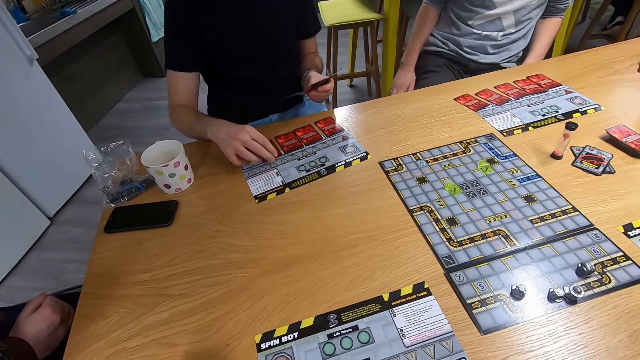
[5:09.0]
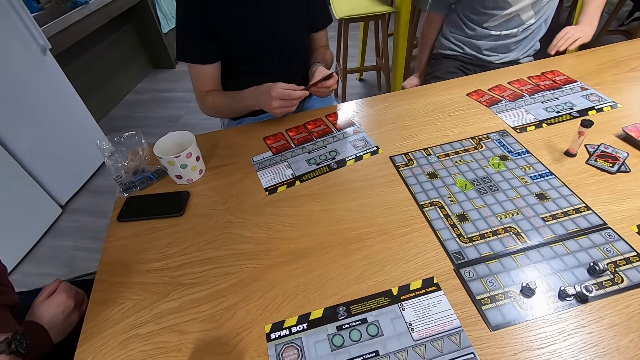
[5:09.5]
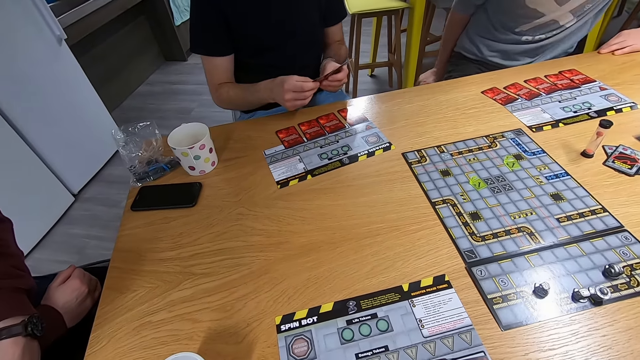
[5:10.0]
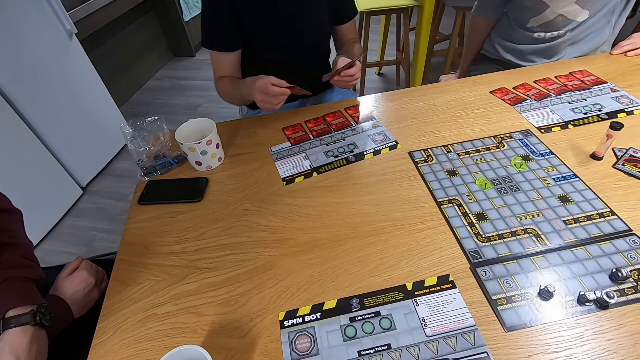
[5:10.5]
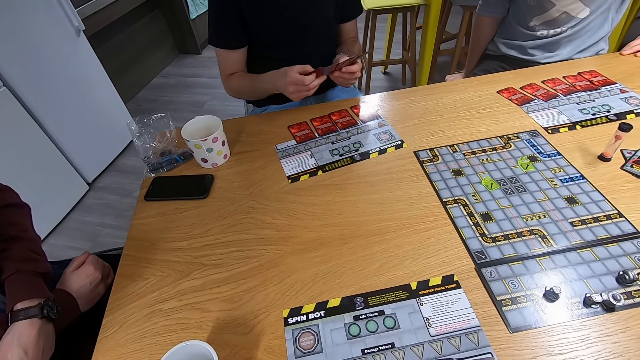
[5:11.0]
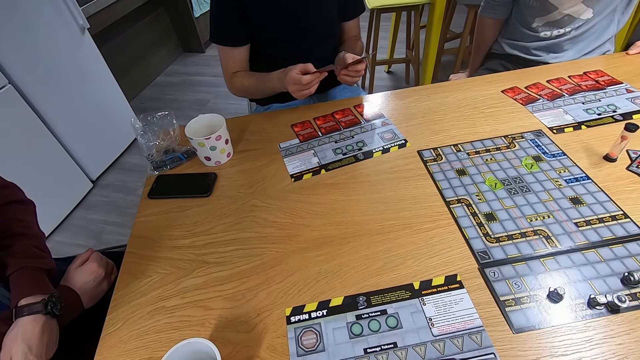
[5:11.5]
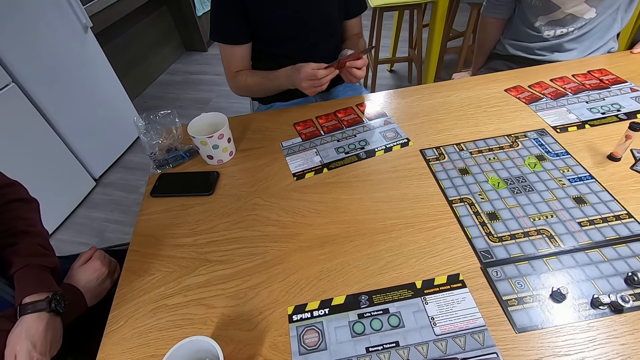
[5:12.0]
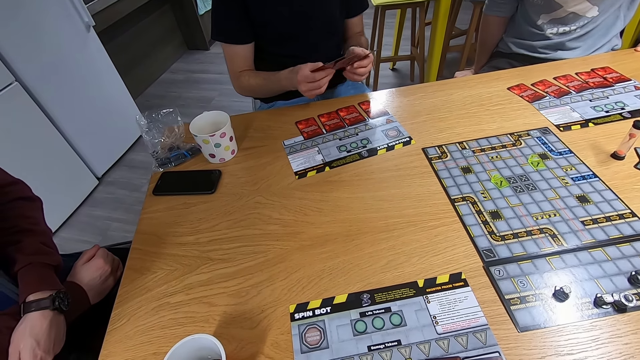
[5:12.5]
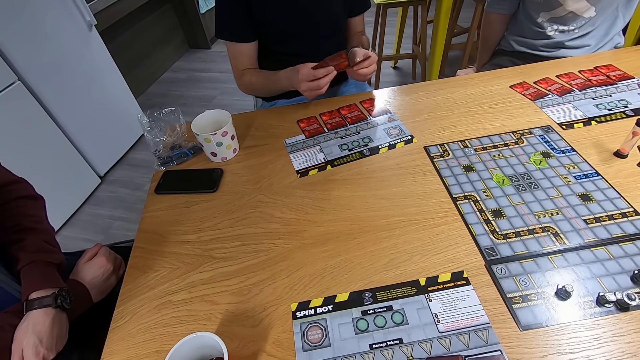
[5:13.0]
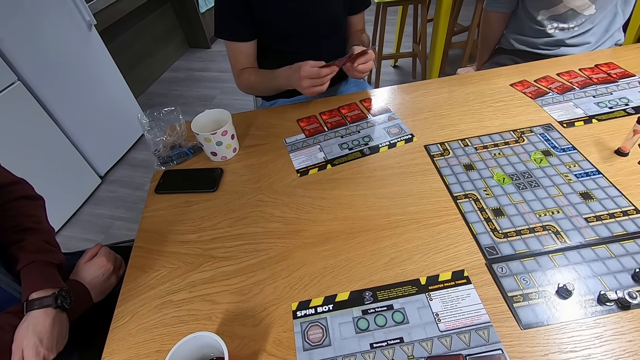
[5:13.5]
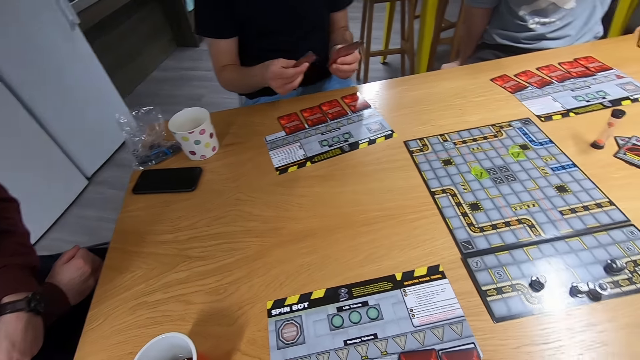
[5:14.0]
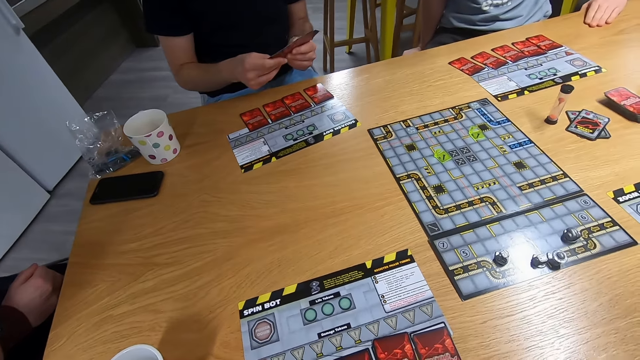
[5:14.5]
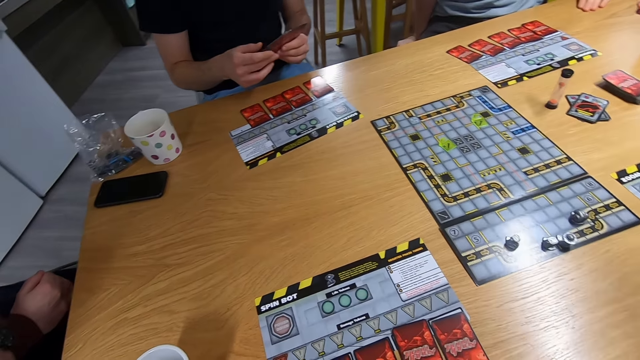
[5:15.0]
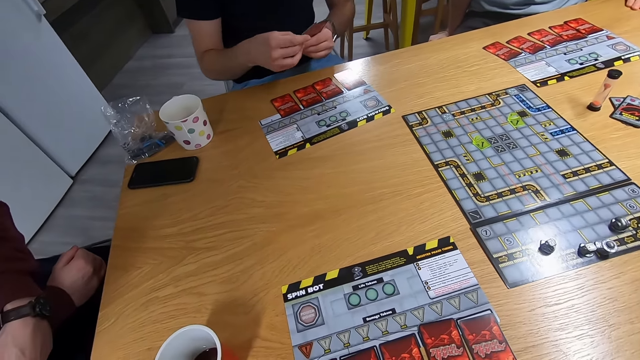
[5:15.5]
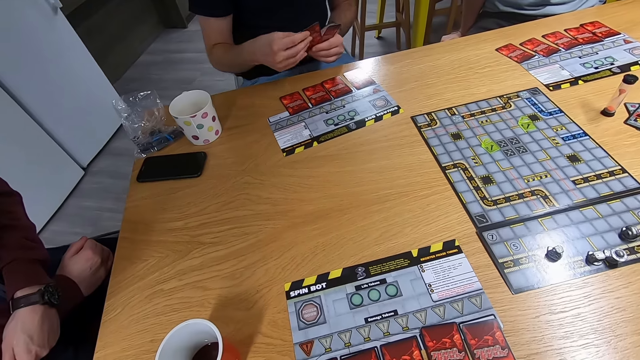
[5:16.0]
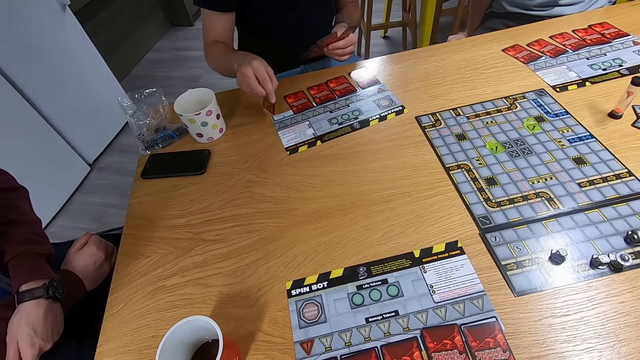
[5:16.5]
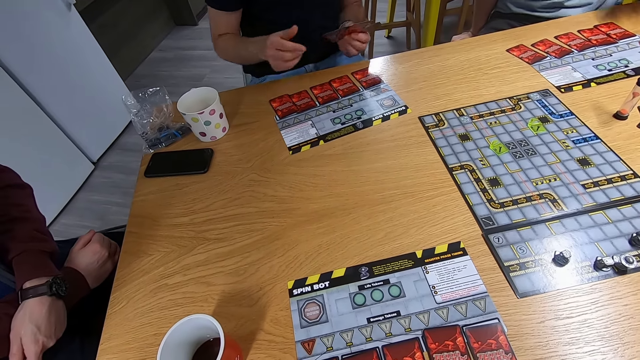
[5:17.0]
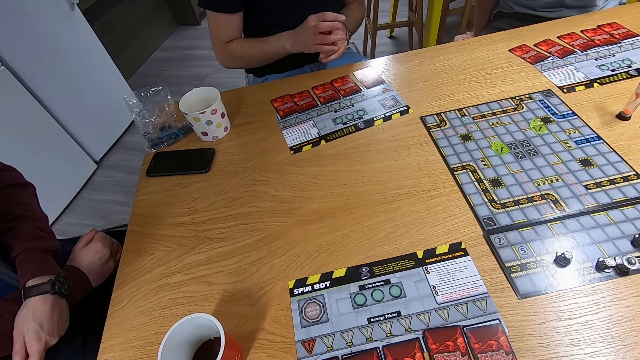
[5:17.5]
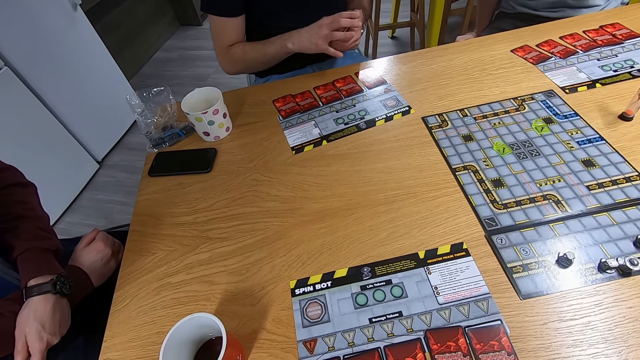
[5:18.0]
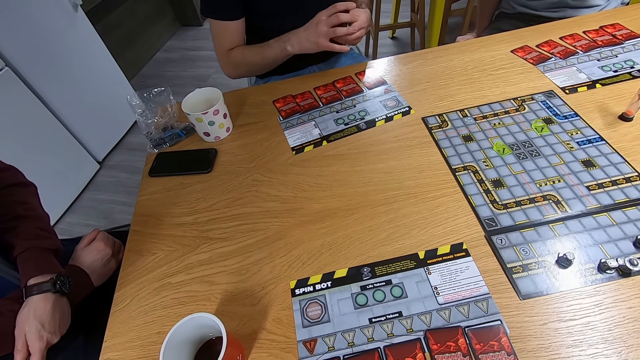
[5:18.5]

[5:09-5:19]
A man drops the card on the desk. Another man moves the body on the chair. The camera wearer stares at the board game. The first man drops the card on the desk and holds the cards with both hands.

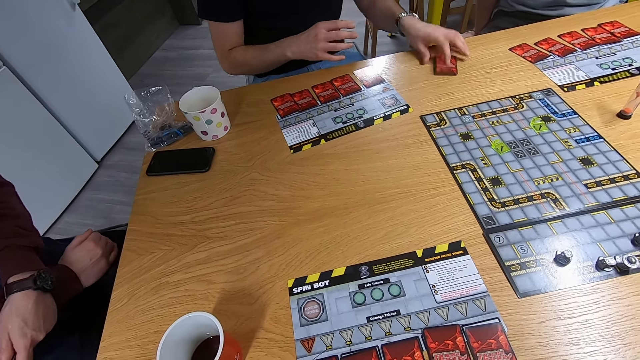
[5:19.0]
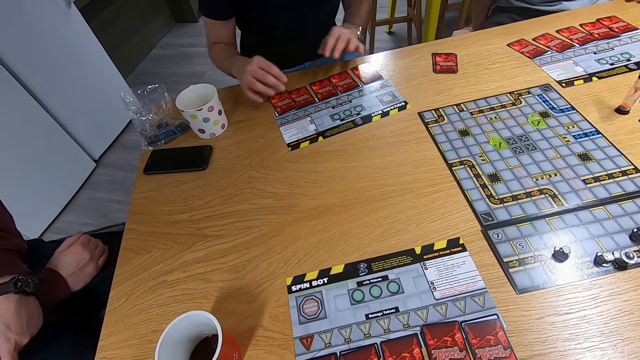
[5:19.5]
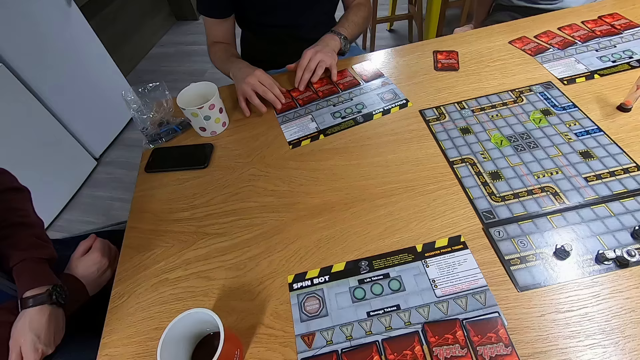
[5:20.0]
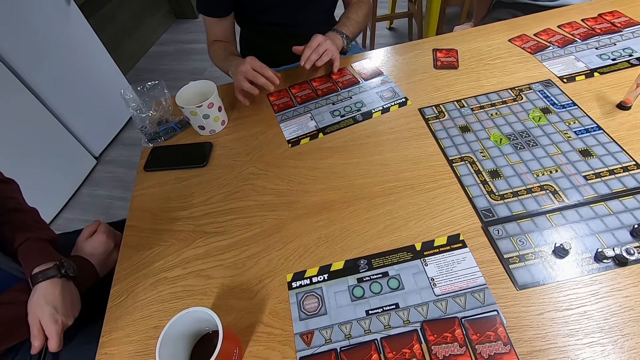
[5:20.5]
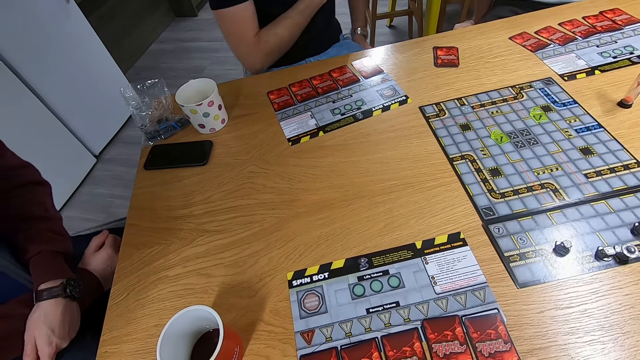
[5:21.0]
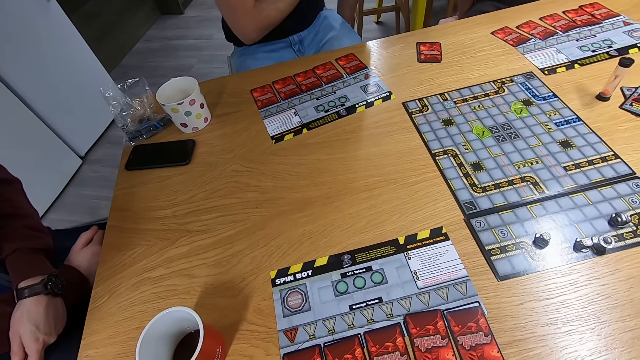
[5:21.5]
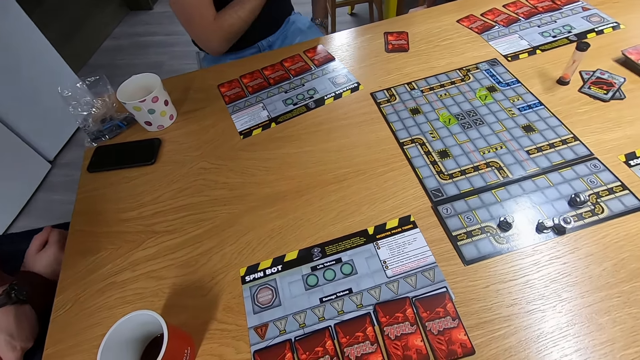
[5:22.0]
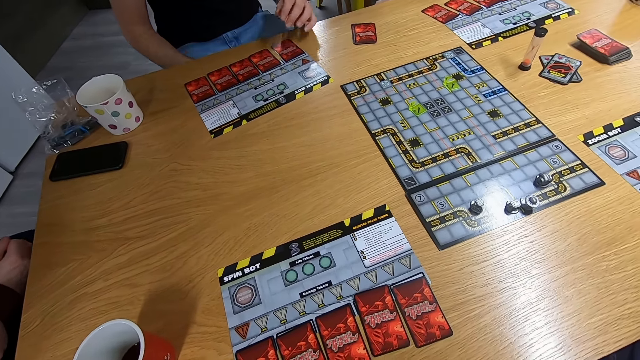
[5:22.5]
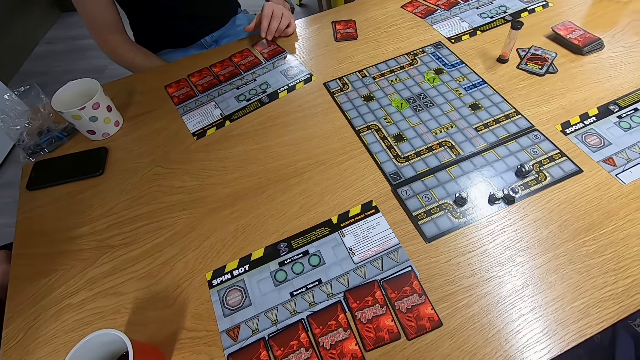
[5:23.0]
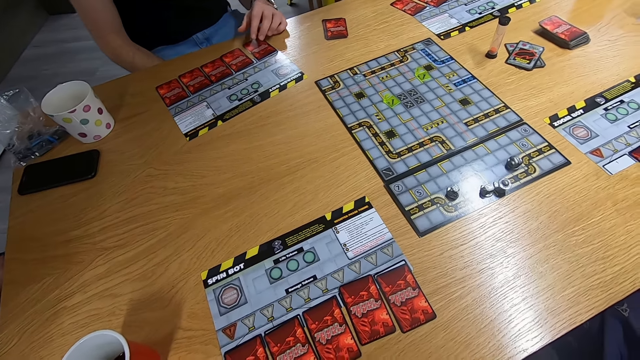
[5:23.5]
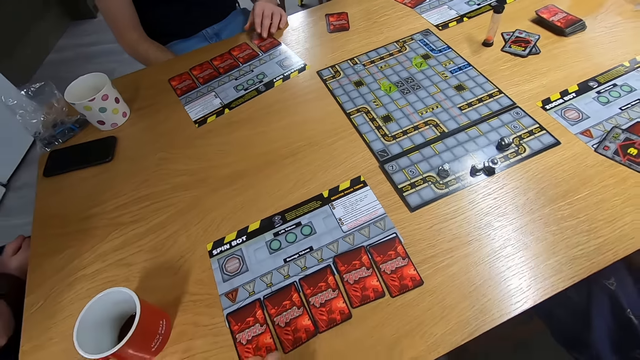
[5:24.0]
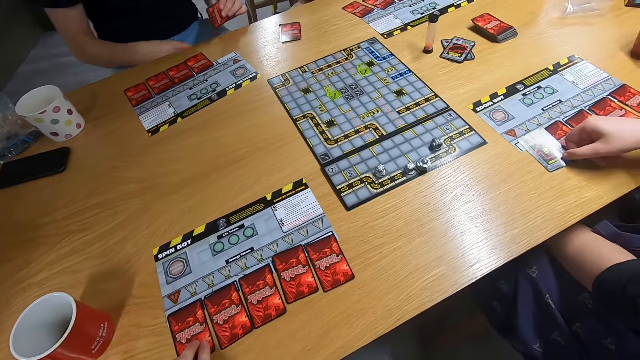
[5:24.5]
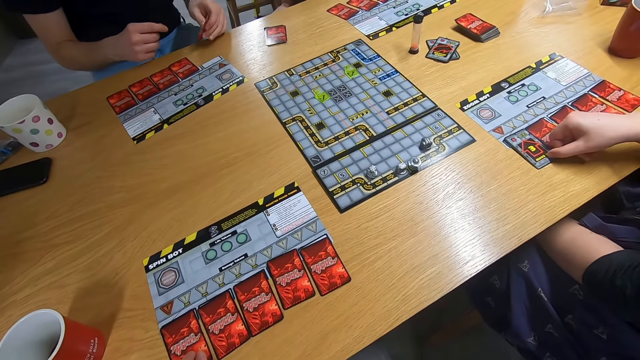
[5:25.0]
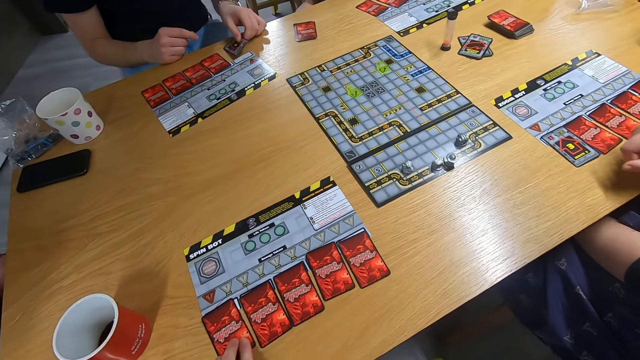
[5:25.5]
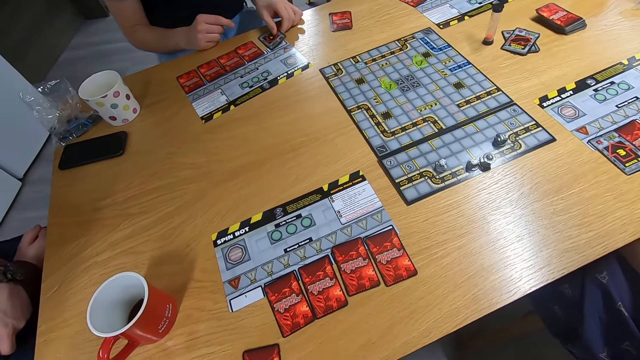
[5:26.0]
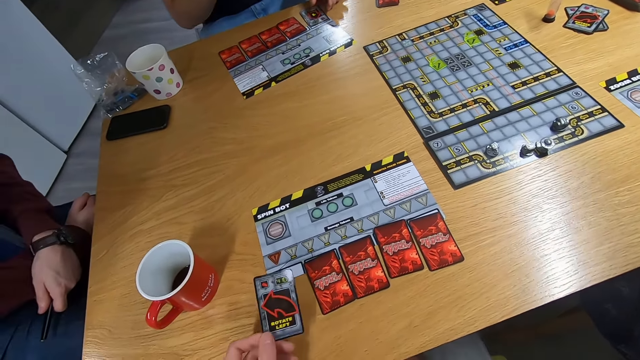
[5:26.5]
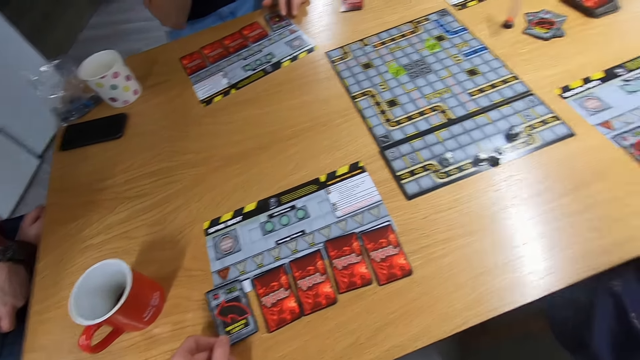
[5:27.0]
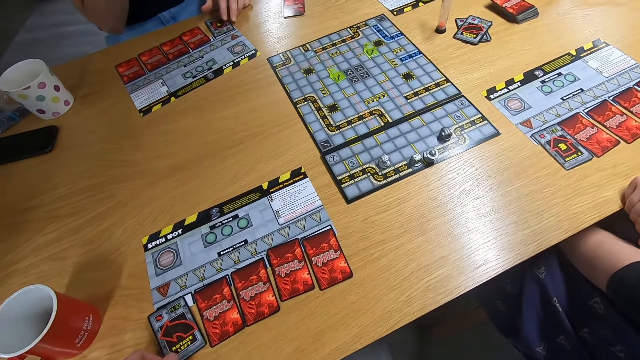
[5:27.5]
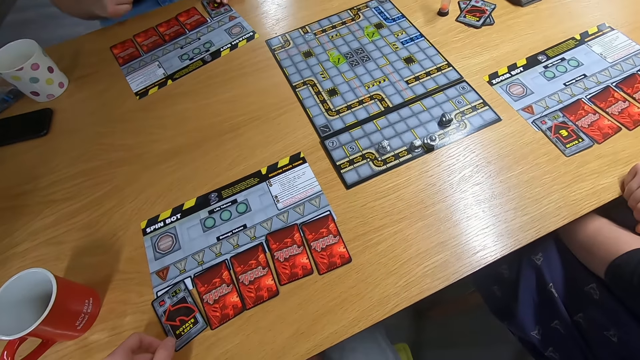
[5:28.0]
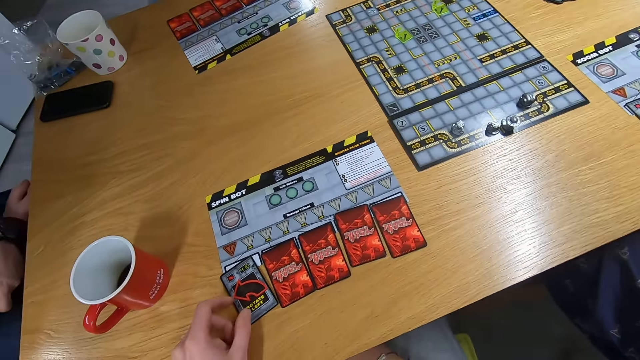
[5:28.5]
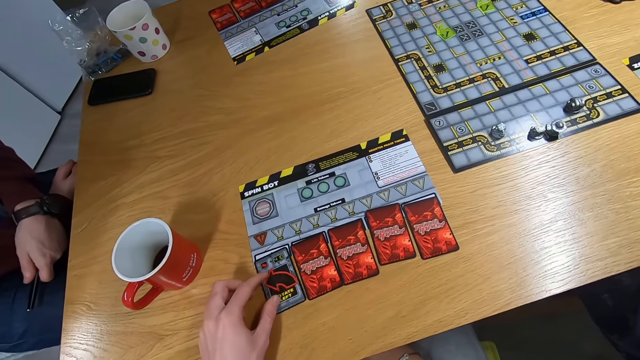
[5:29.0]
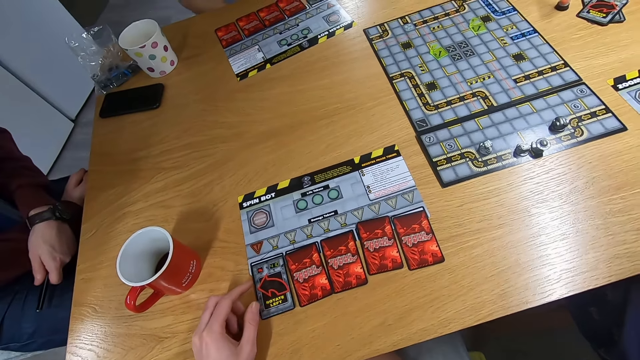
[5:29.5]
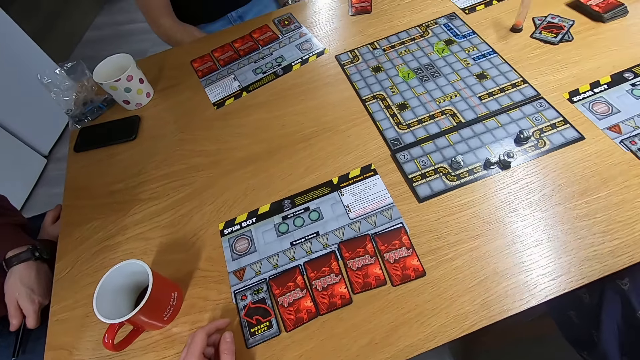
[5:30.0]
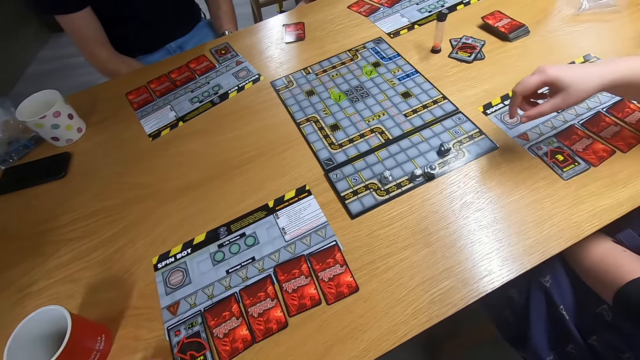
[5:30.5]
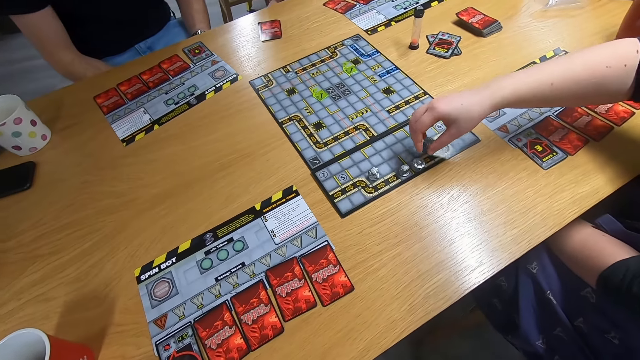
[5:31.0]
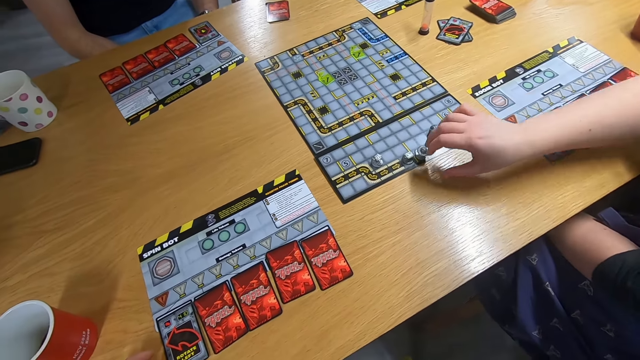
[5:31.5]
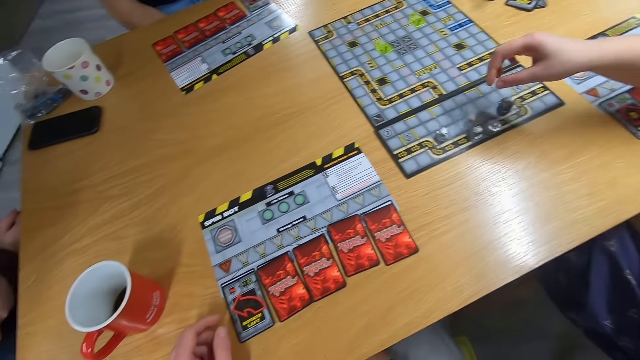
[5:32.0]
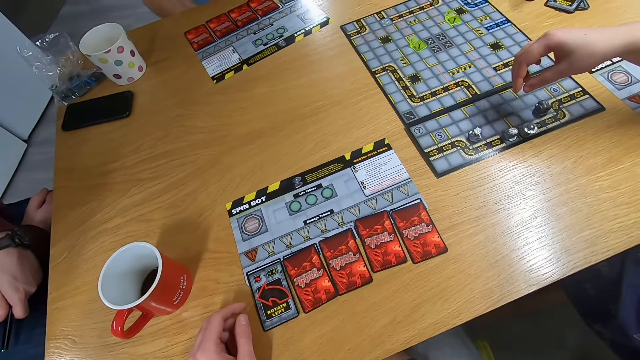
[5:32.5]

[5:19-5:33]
A man drops the cards on the desk, touches the cards with both hands, and moves the body on the chair. The man picks up the card with the right hand. A lady drops a card on the desk. The man drops the card on the desk. The camera wearer picks up the card with the left hand. They play the sequence game with other people. They drop the card on the desk. They stare at the cards. The lady plays the board game with the right hand.
